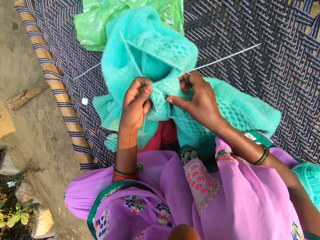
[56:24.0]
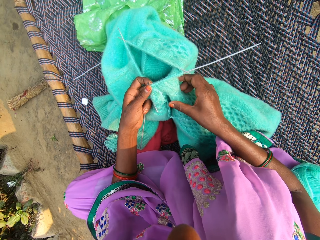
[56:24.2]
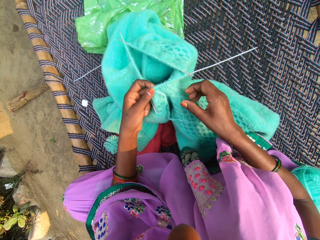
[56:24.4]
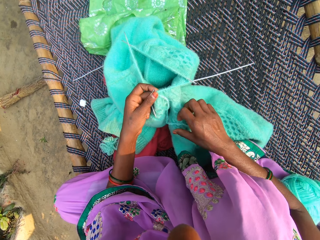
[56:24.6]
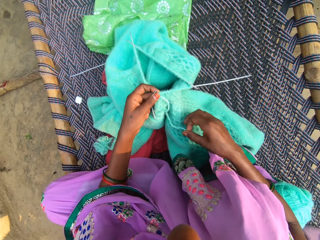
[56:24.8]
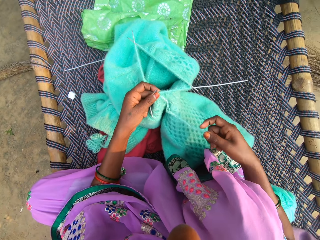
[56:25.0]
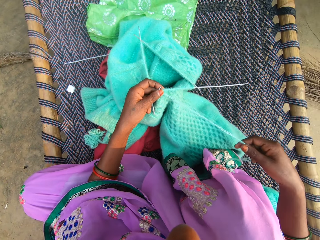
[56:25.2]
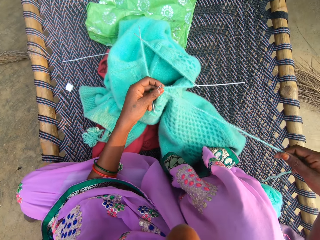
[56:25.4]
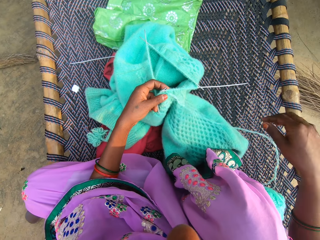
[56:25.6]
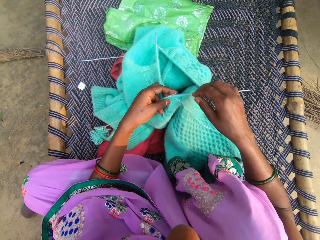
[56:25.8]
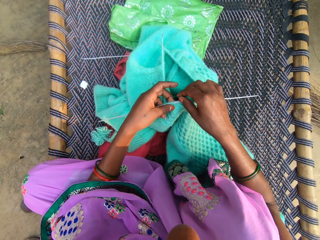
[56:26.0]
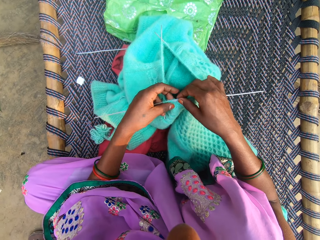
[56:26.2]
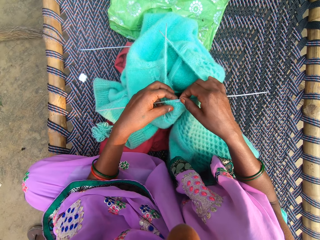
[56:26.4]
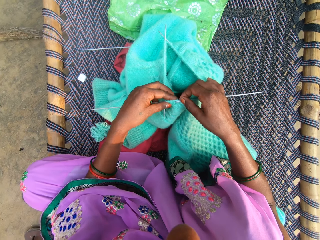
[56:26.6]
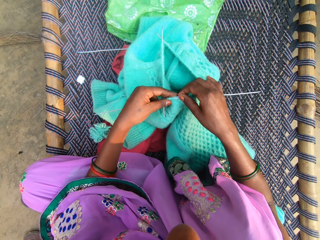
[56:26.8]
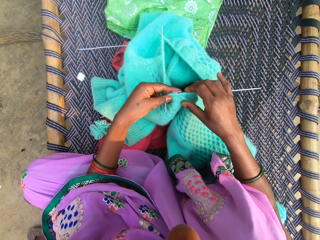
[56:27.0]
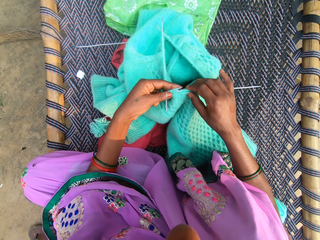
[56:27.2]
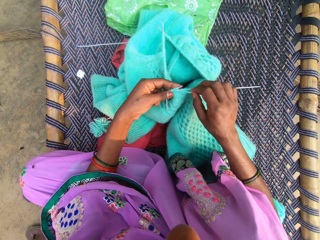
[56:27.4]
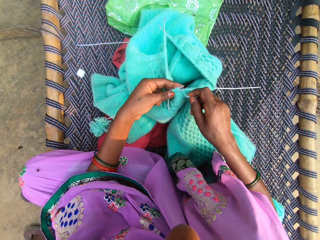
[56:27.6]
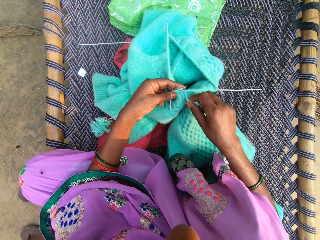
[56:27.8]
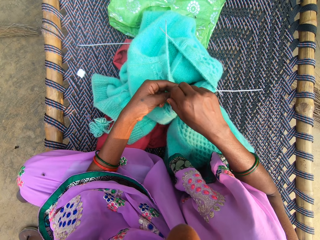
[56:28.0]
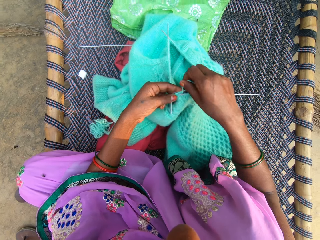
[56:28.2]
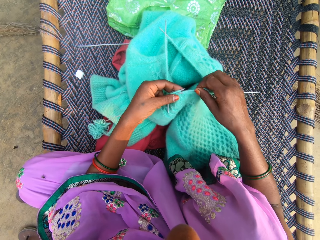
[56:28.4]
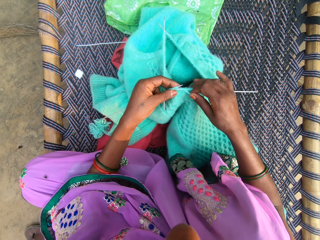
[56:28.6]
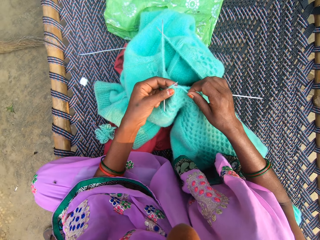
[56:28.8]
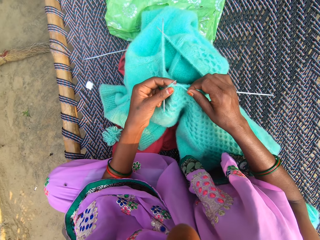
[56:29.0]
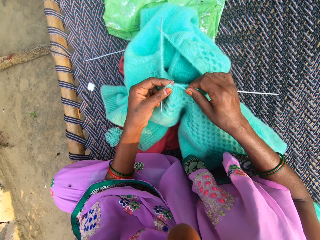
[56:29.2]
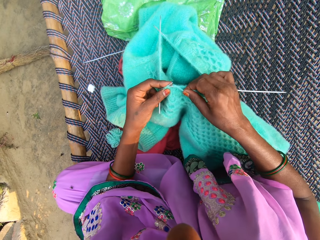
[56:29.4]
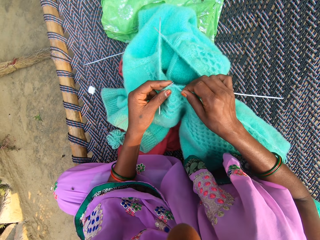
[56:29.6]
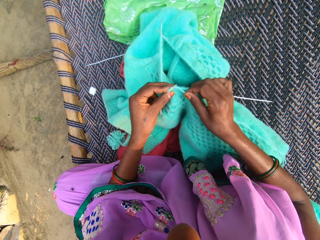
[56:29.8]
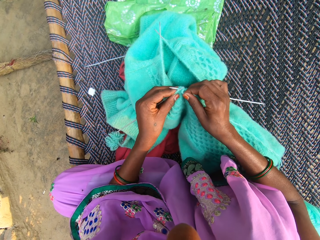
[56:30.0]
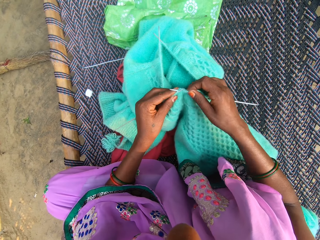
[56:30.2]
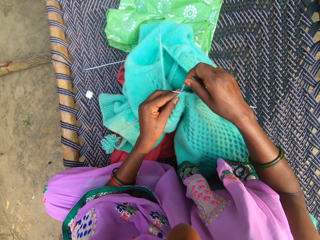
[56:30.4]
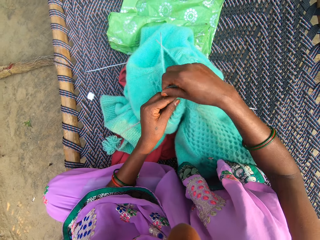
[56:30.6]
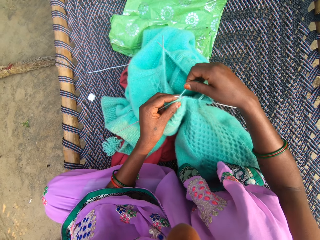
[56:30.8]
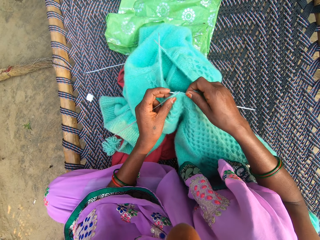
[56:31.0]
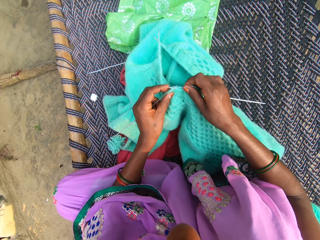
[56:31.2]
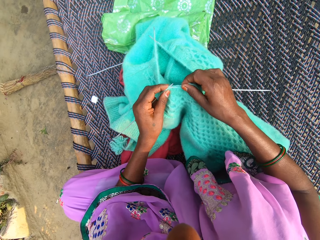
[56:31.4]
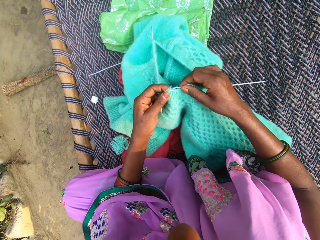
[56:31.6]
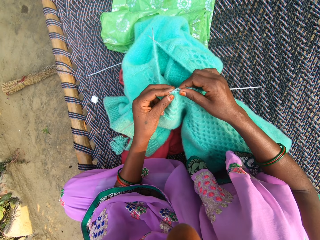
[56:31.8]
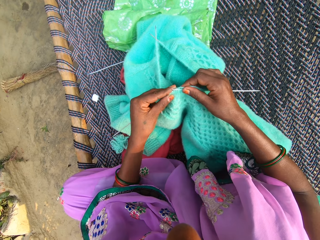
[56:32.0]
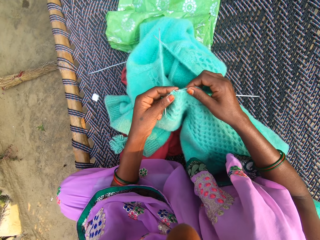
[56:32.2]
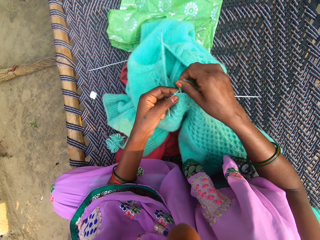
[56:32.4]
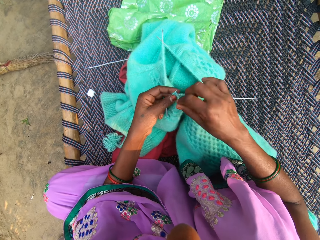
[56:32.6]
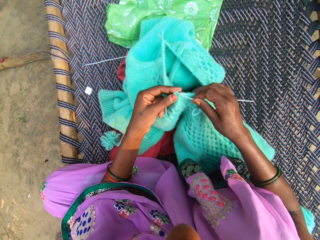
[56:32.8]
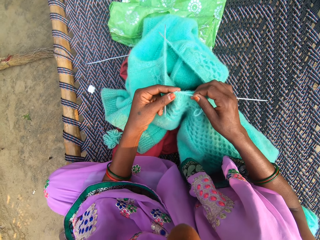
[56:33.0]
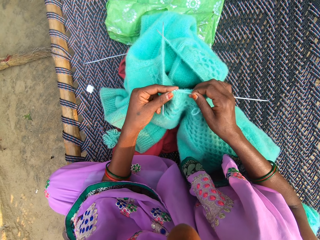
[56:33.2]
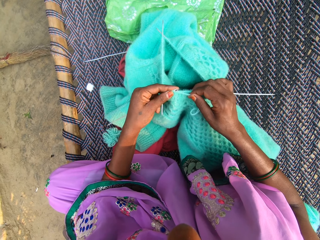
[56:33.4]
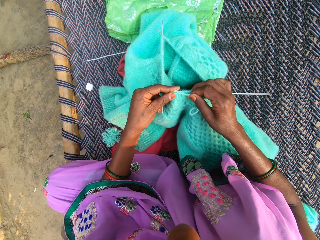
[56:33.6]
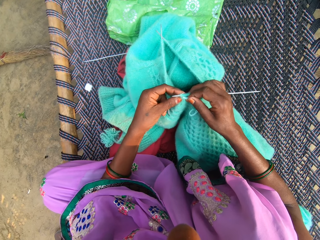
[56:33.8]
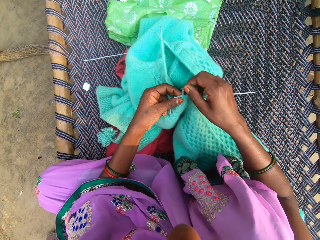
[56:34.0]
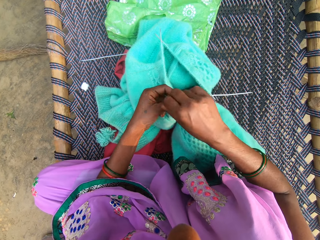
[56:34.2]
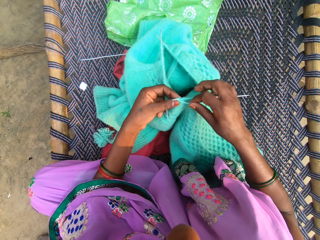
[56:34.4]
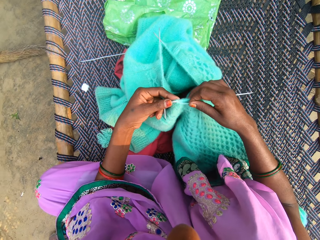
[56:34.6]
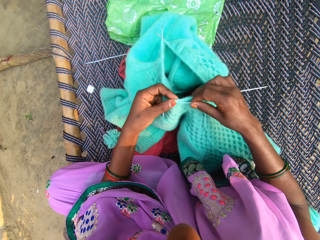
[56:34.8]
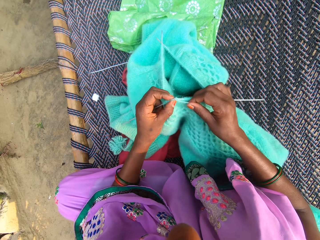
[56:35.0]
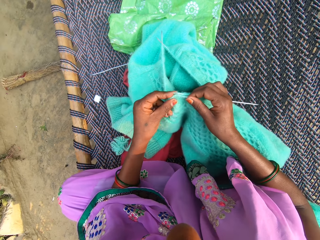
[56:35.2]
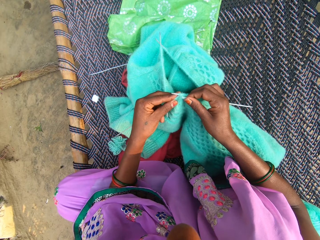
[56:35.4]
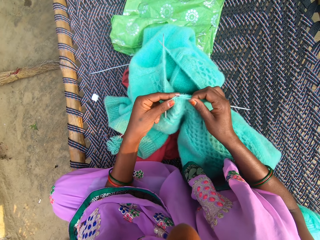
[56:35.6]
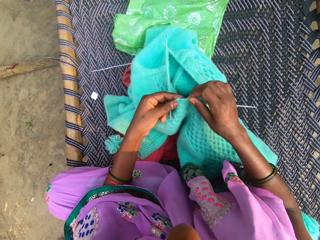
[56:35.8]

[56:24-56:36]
The camera wearer pulls the thread. They knit the cloth.

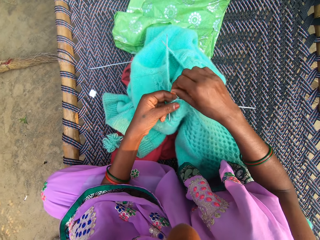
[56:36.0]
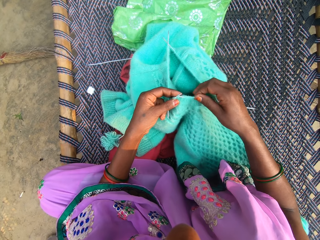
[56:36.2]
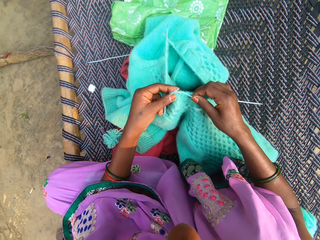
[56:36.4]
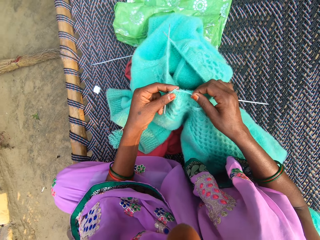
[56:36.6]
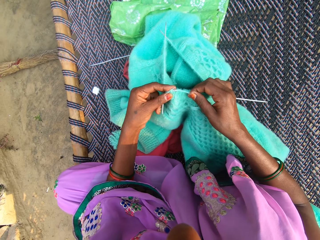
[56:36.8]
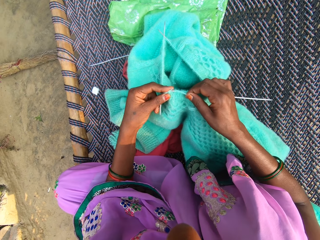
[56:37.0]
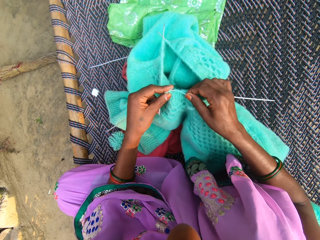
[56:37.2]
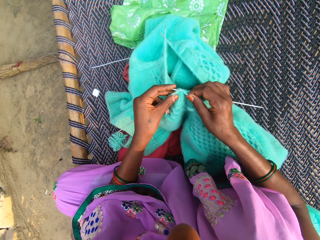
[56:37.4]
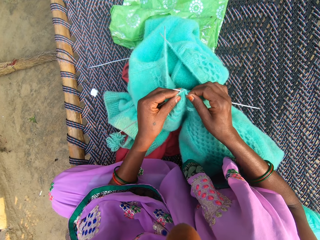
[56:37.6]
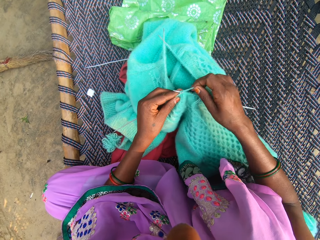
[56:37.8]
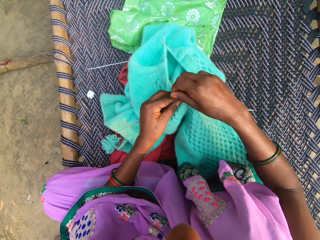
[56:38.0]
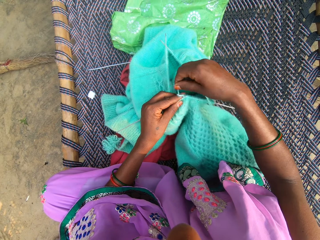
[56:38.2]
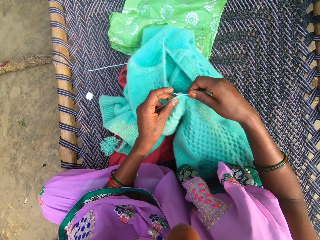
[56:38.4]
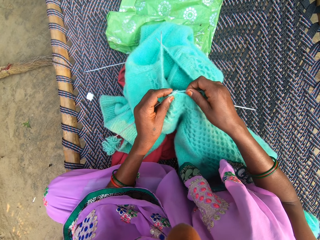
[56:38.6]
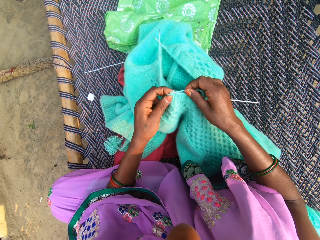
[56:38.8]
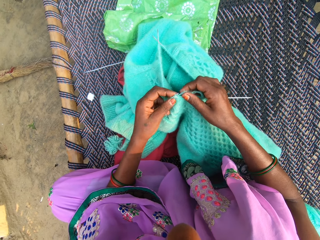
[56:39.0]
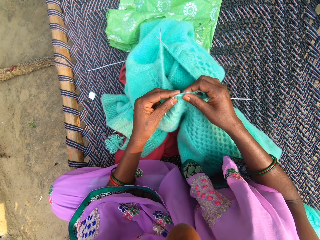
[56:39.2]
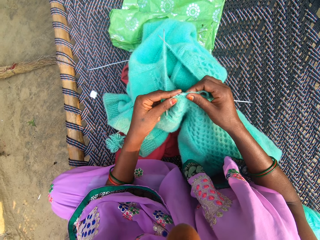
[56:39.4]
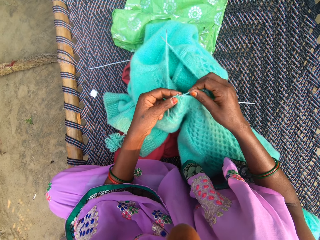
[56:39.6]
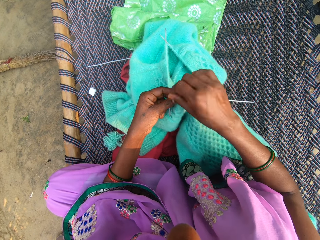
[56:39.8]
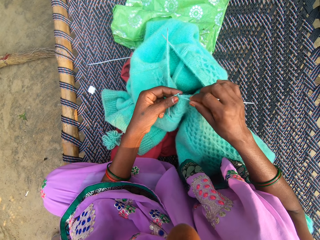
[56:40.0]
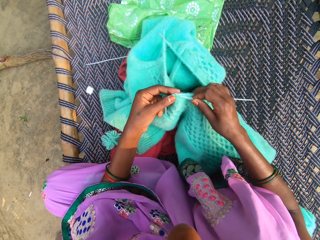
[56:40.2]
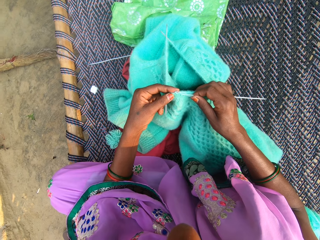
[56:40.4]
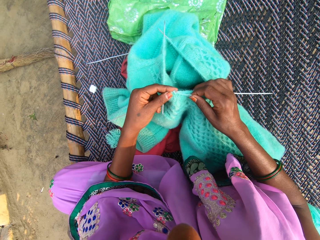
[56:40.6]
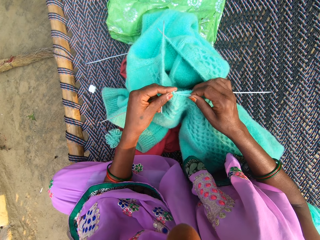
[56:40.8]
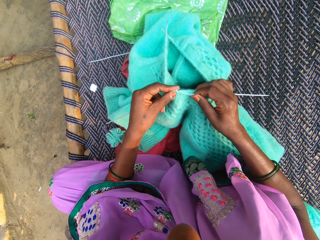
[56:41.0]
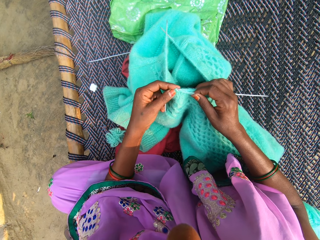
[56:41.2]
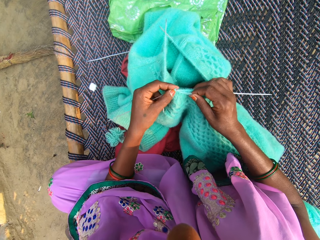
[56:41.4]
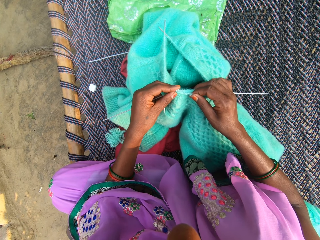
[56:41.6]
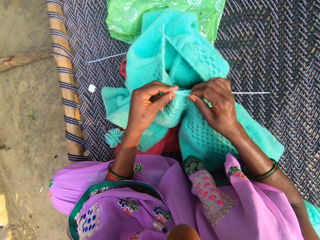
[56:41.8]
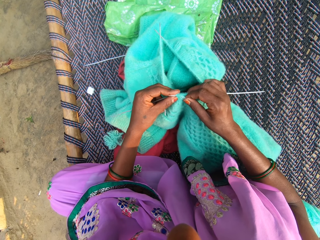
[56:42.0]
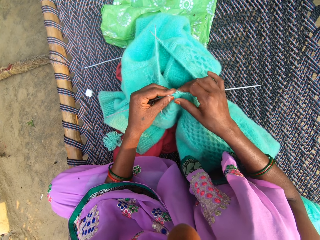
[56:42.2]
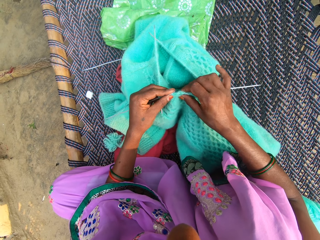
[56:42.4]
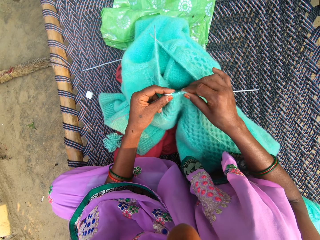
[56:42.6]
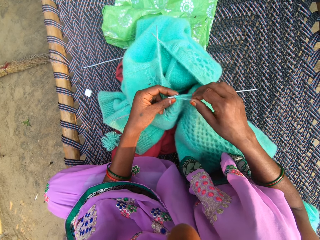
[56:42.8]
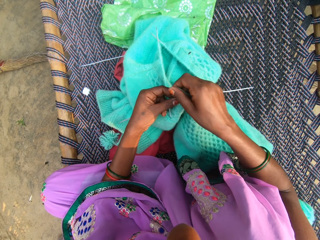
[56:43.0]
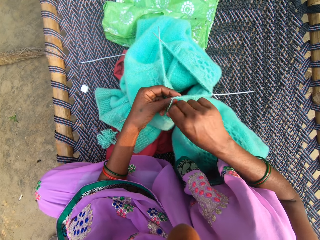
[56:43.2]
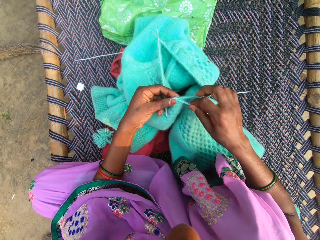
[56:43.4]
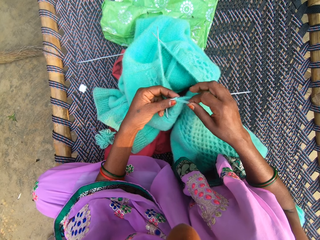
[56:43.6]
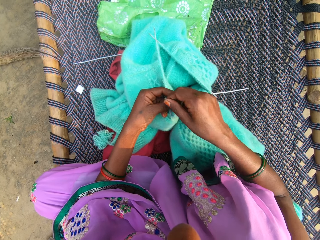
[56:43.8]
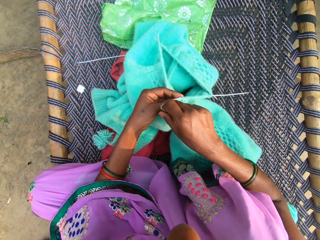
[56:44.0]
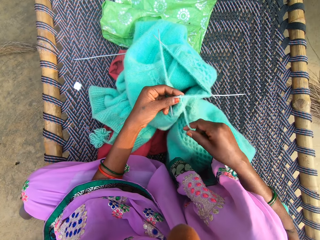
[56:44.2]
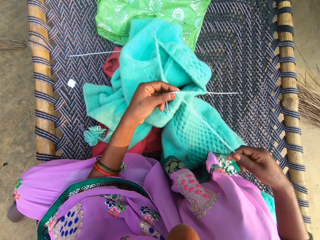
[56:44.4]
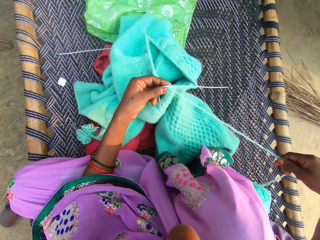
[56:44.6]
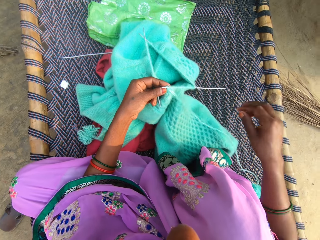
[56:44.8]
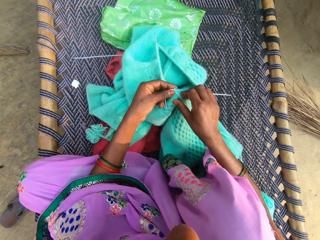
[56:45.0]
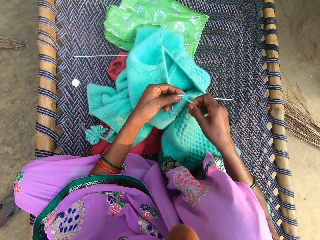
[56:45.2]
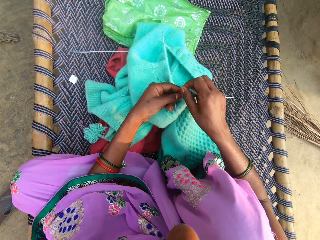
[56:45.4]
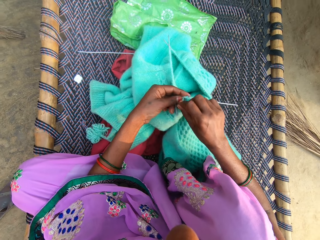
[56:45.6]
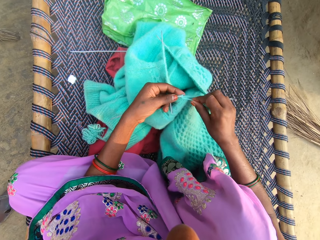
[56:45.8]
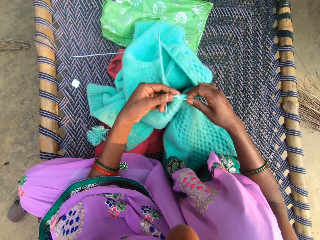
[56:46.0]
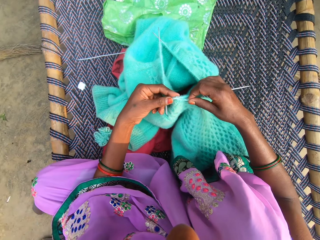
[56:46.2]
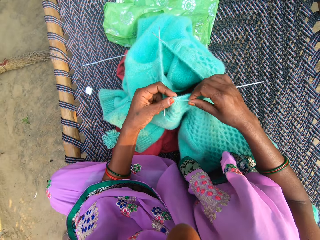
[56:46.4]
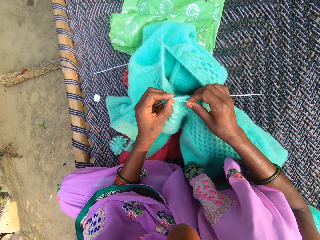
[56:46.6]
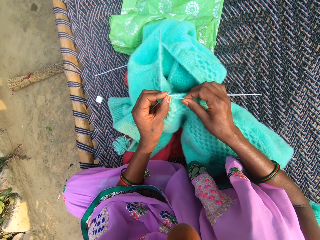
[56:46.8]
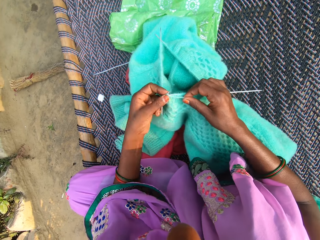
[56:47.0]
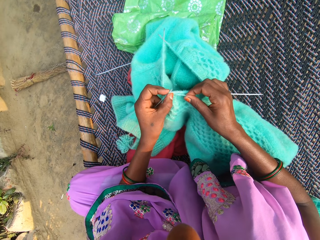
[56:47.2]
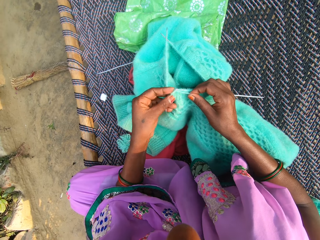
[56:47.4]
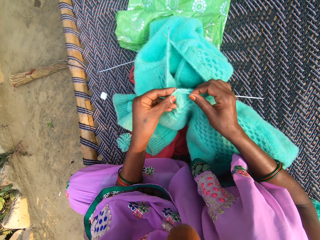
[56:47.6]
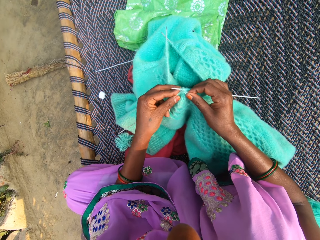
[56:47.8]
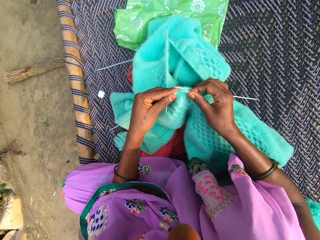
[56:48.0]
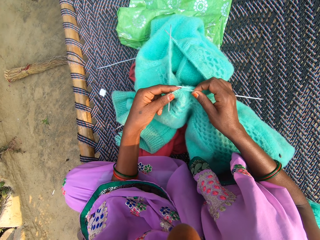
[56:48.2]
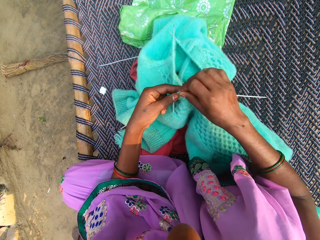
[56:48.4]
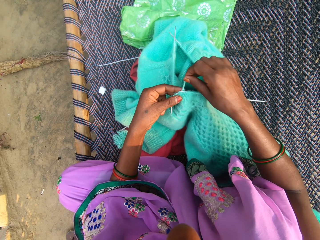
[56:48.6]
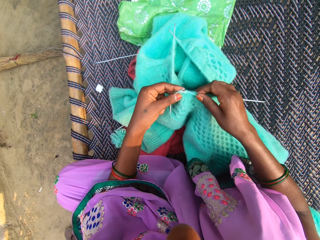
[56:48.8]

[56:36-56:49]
The camera wearer pulls the thread. They knit the cloth.
